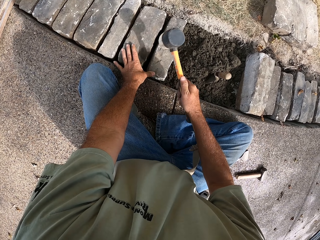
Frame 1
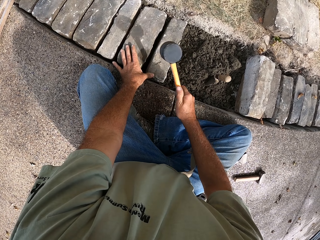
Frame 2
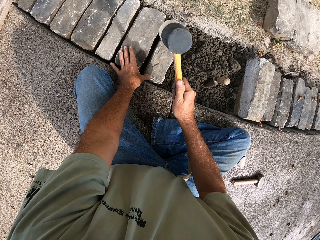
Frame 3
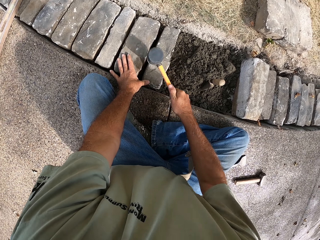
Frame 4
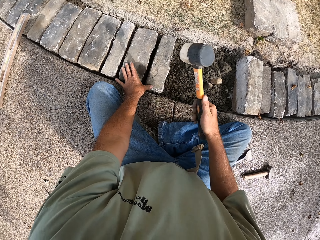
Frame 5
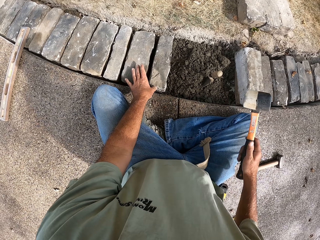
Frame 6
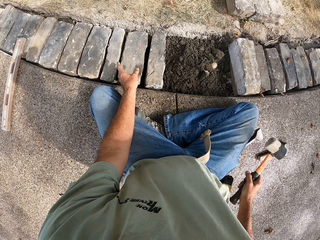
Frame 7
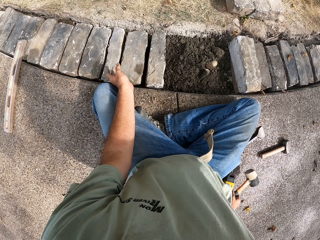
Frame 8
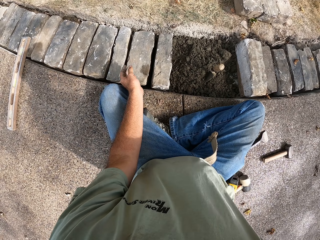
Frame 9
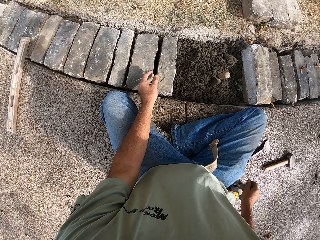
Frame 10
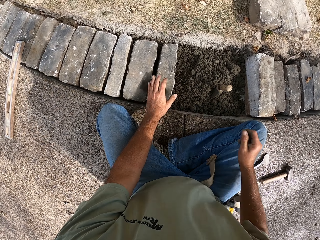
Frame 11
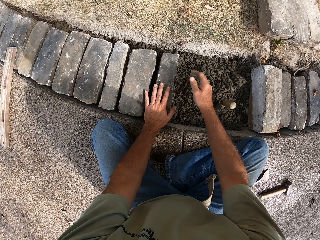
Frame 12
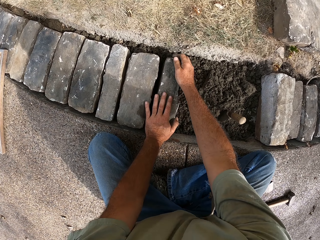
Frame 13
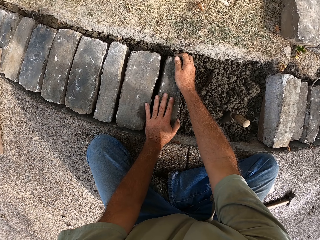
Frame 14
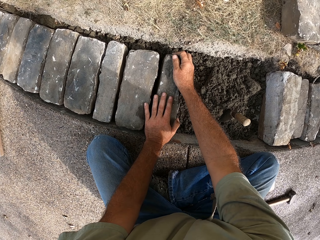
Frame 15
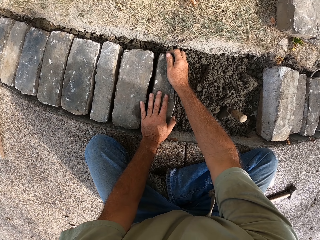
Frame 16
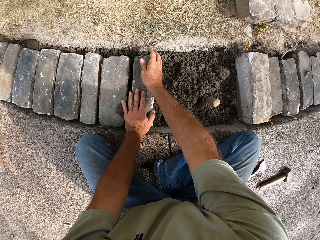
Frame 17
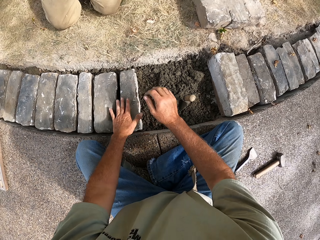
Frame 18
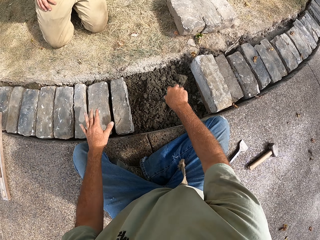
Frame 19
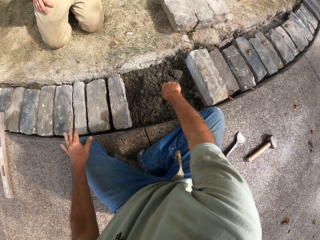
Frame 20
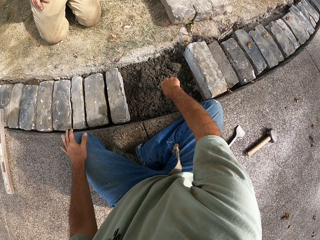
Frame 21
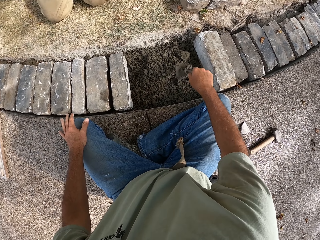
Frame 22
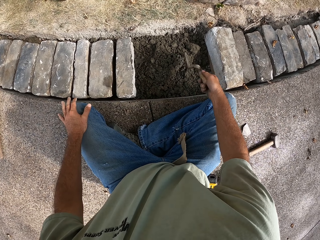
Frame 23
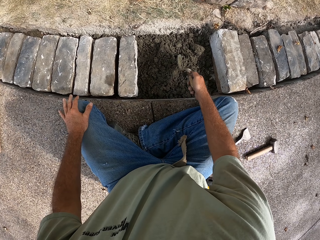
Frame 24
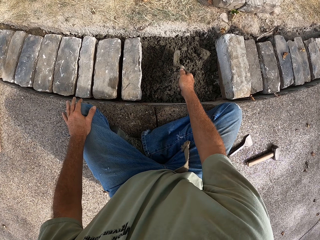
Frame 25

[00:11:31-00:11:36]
The camera wearer beats the blocks with the hammer. He puts the hammer on the ground with his right hand. He adjusts the block with both his hands. He picks up a trowel with his right hand.

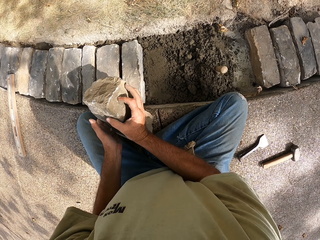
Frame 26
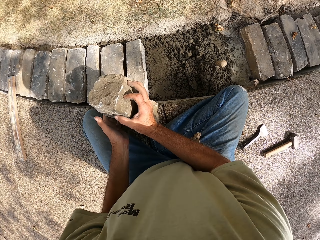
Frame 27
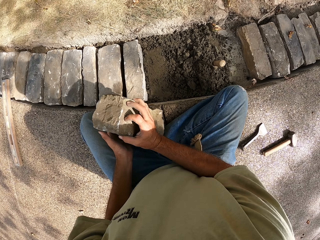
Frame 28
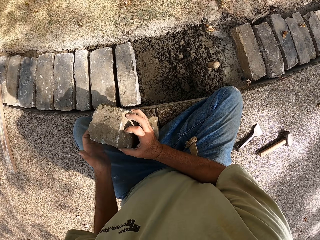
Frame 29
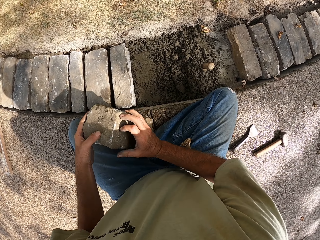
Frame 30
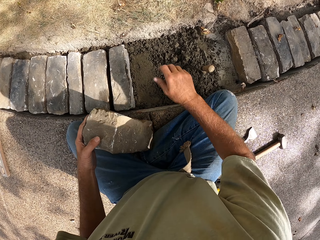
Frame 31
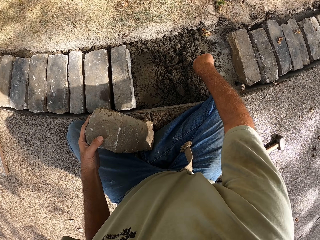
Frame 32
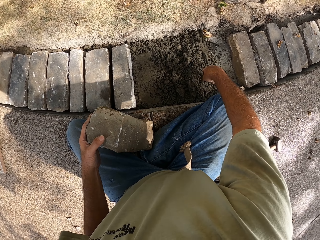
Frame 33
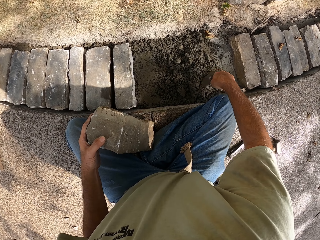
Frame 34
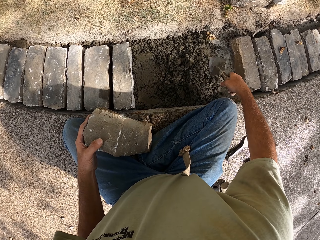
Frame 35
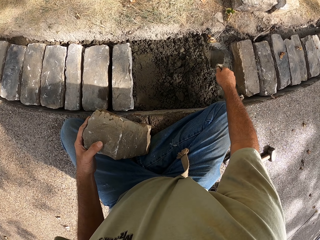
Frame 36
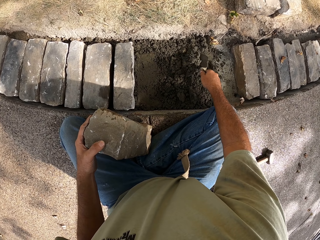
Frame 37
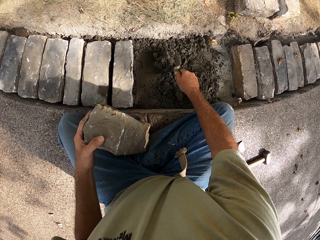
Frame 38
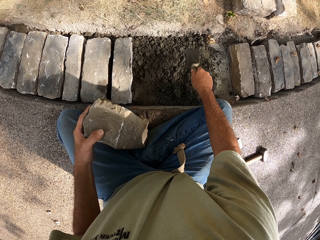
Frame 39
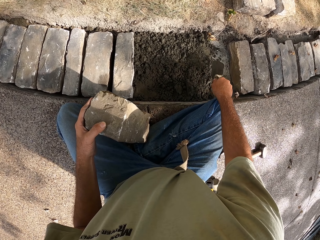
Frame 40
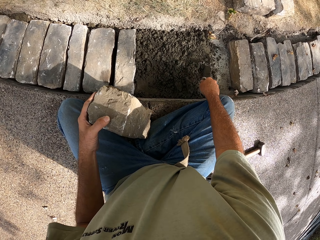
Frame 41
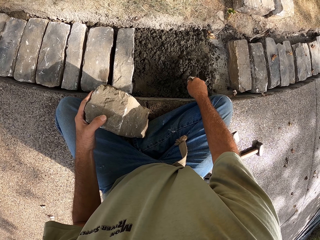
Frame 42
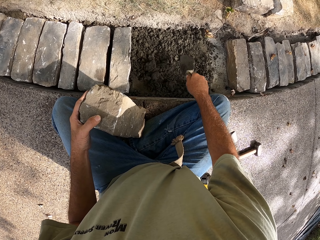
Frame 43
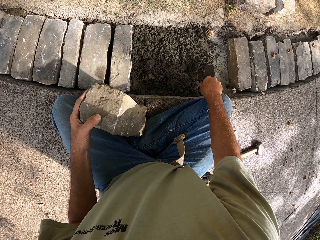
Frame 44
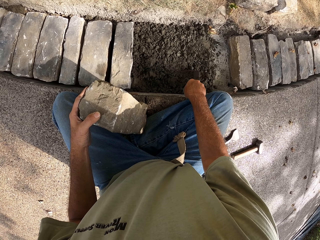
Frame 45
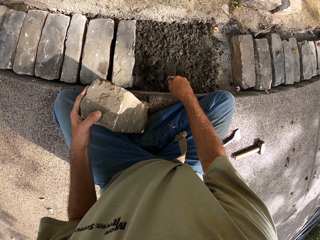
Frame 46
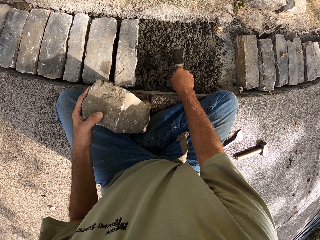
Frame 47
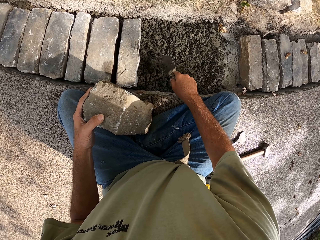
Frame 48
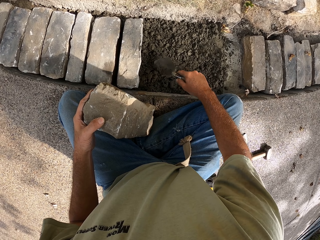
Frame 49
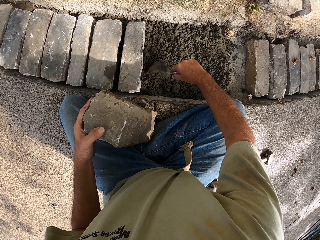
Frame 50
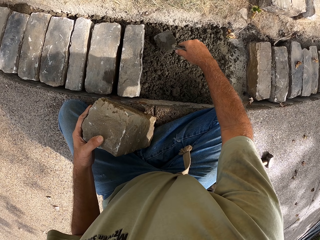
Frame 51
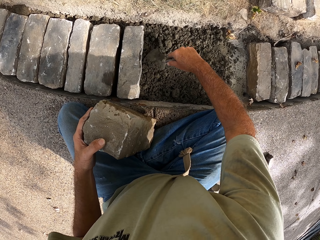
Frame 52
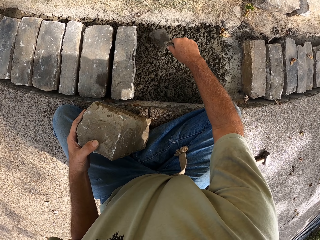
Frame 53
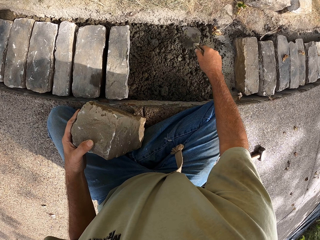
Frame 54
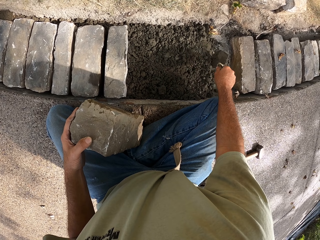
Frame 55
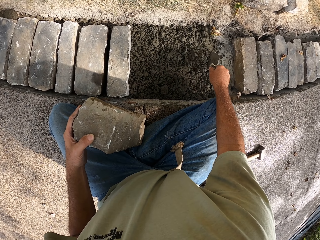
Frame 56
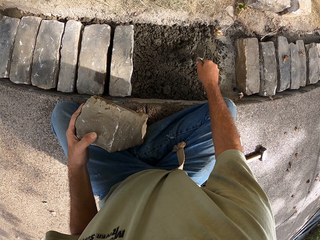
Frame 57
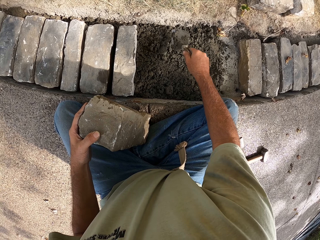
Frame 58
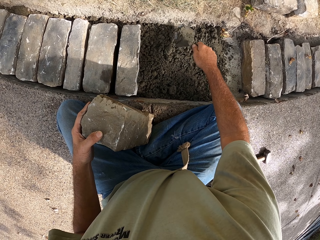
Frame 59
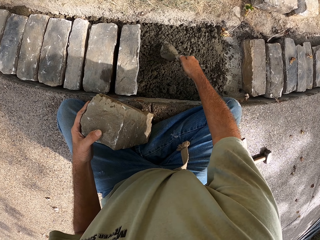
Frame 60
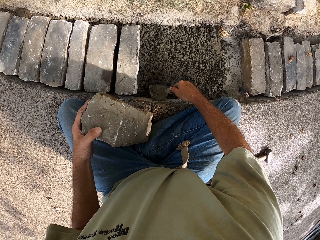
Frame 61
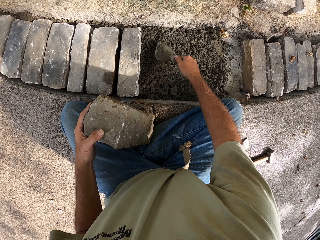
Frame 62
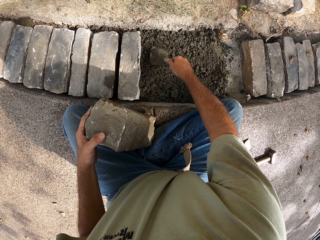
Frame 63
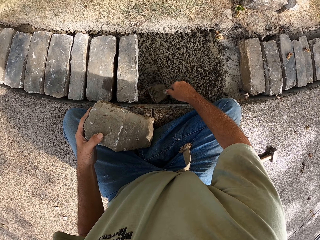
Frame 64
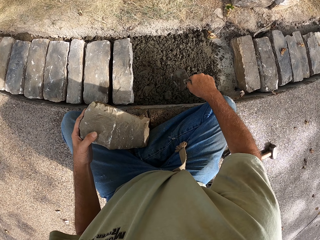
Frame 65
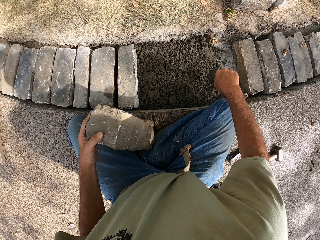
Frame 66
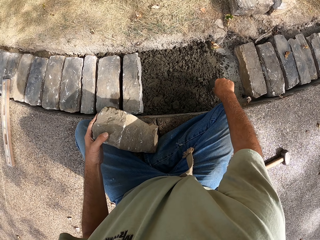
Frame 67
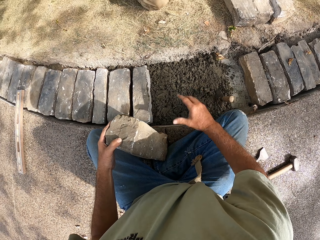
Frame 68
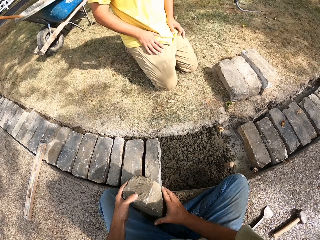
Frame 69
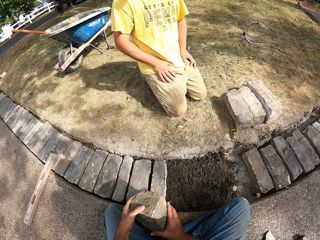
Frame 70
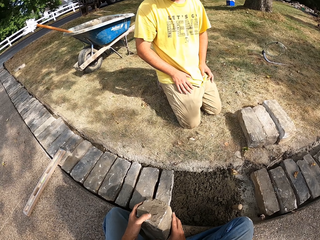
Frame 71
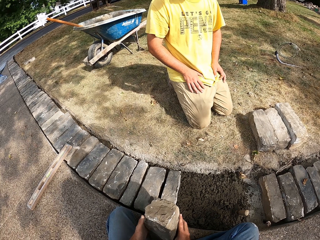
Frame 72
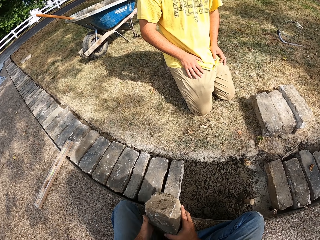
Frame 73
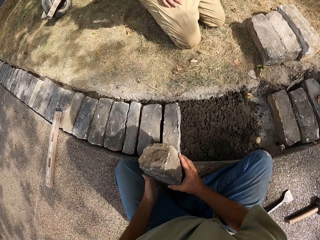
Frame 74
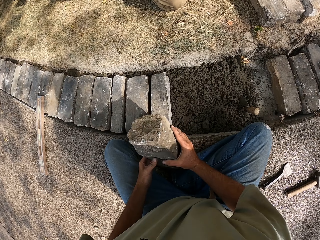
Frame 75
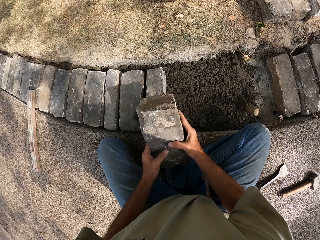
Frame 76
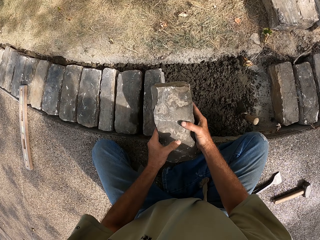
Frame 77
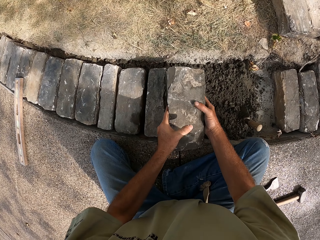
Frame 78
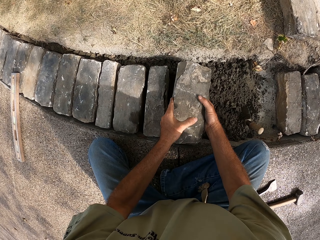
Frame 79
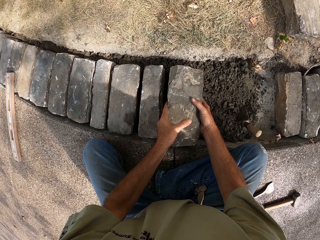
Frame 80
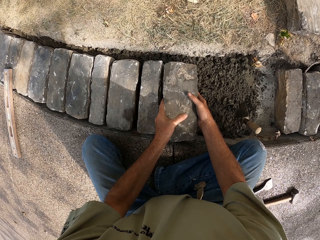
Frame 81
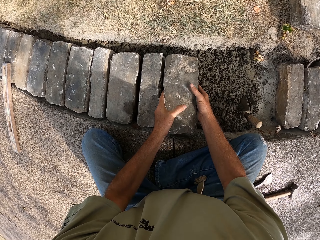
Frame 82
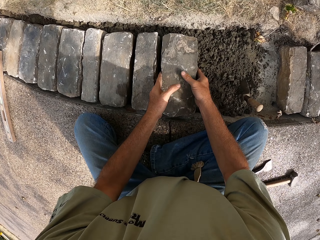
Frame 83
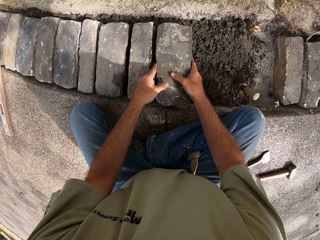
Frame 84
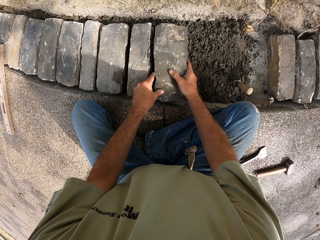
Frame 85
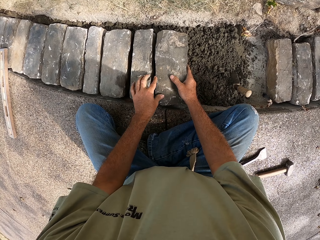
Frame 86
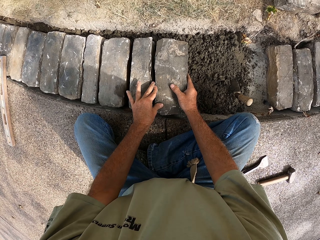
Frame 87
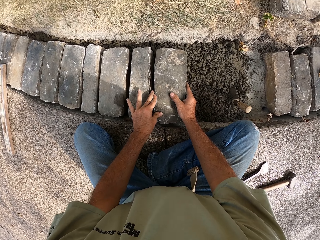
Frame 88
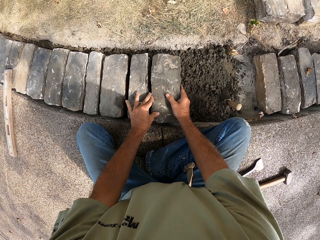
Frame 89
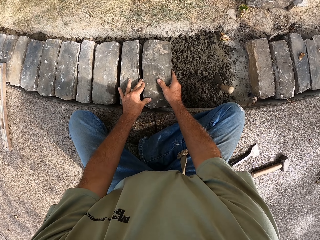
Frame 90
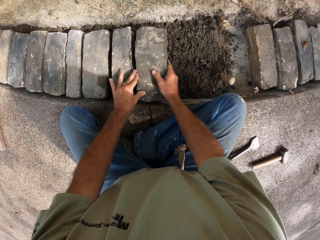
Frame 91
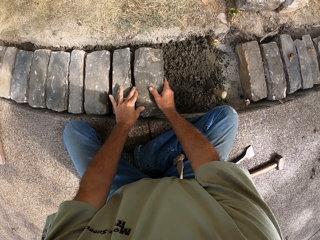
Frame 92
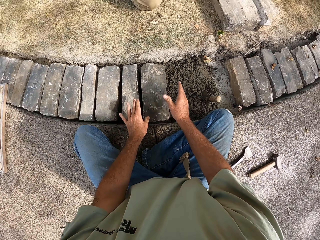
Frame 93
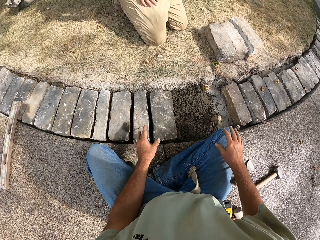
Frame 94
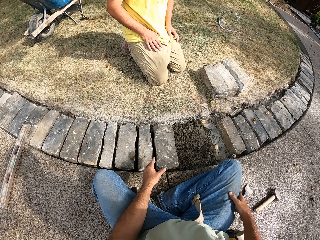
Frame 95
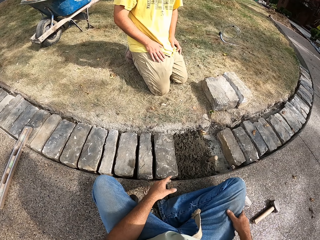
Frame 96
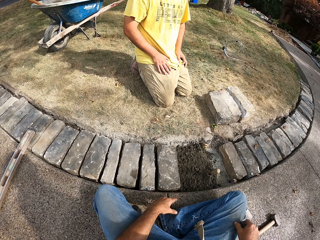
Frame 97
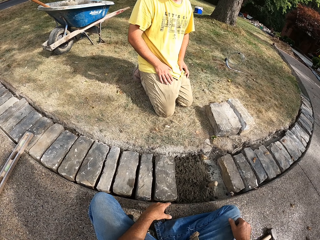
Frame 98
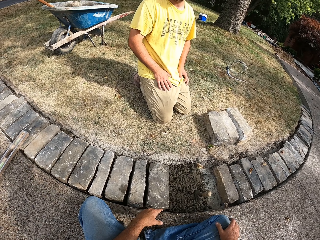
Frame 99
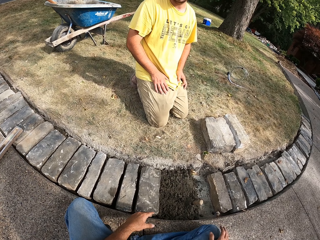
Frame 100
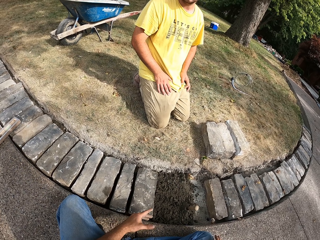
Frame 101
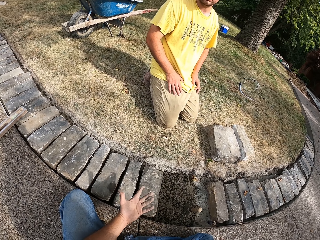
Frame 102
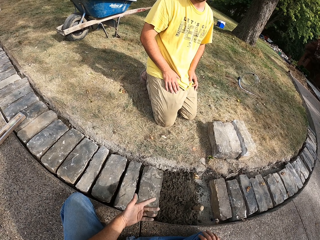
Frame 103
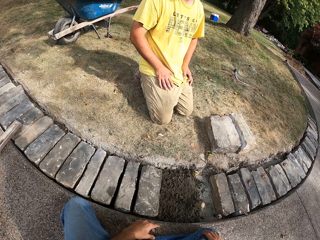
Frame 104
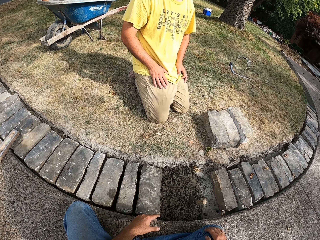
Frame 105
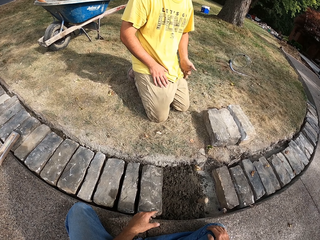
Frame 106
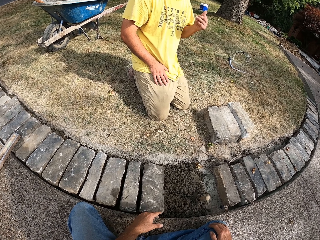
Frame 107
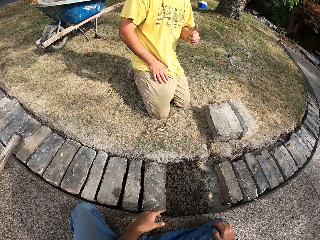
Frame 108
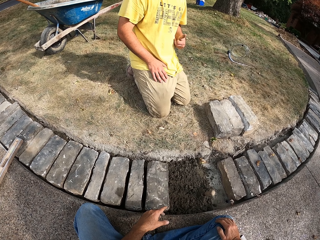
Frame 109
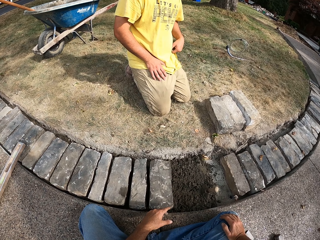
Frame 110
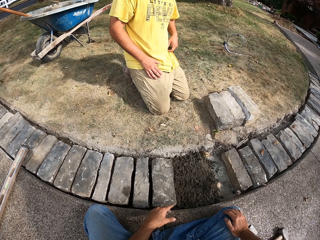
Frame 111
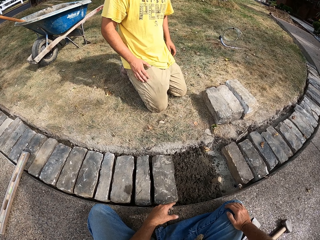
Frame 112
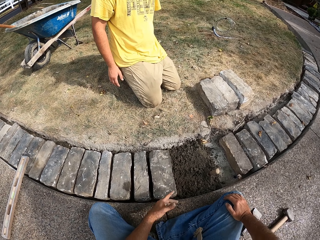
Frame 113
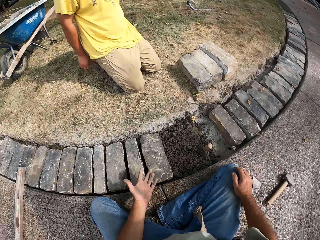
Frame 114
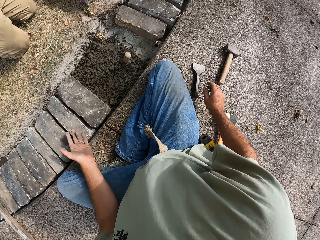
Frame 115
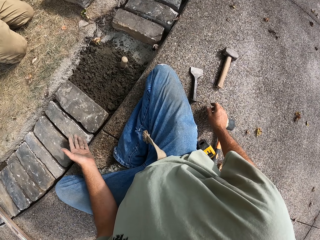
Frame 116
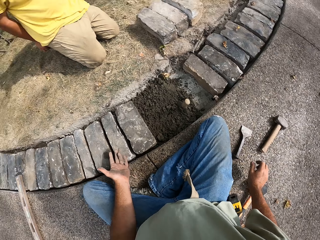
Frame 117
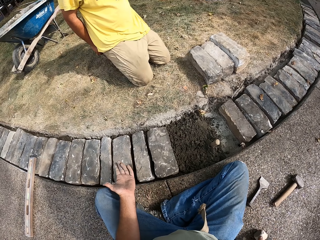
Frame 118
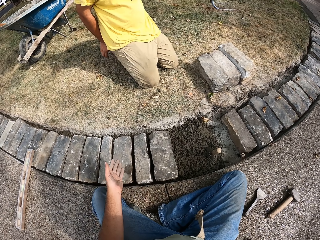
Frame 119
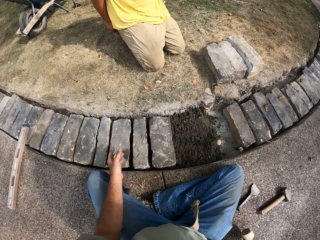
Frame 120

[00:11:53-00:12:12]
The camera wearer removes the block from the concrete. He flattens the concrete with the trowel. He gathers the concrete. He puts the trowel on the concrete. He puts the block on the concrete with both his hands. He gestures with his left hand.
